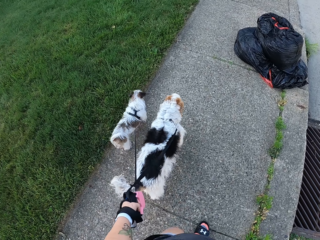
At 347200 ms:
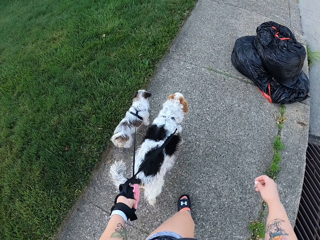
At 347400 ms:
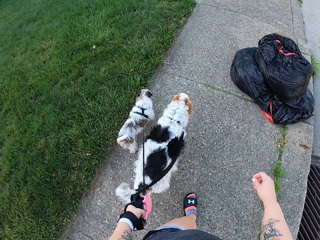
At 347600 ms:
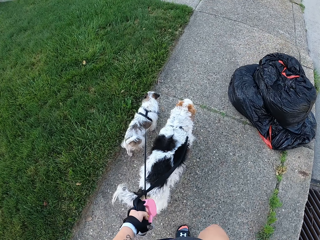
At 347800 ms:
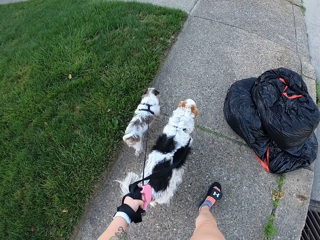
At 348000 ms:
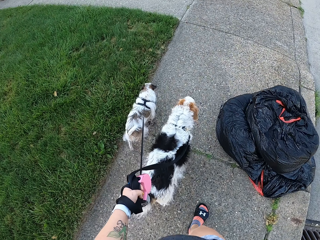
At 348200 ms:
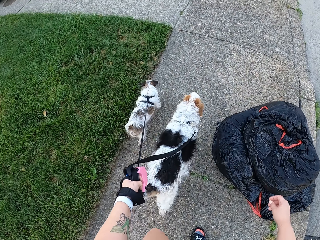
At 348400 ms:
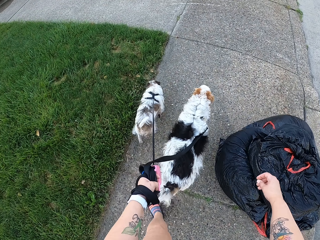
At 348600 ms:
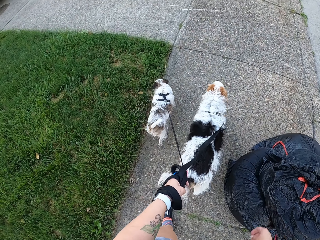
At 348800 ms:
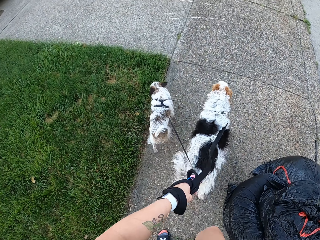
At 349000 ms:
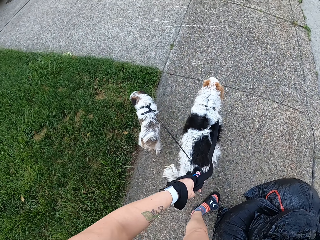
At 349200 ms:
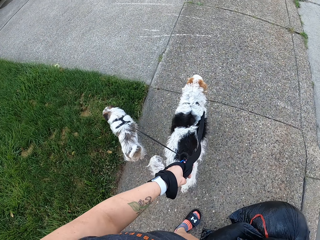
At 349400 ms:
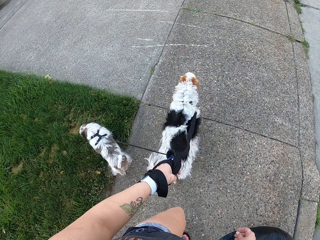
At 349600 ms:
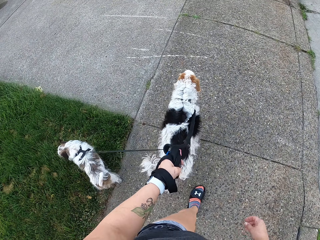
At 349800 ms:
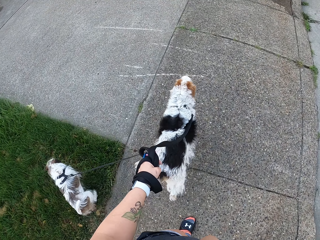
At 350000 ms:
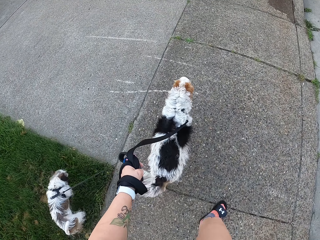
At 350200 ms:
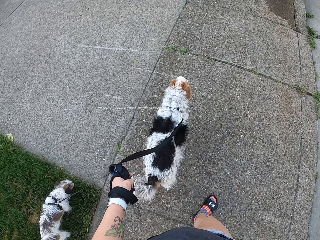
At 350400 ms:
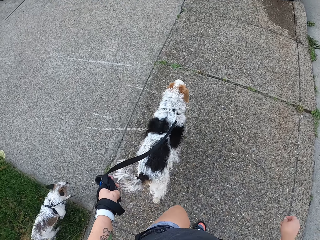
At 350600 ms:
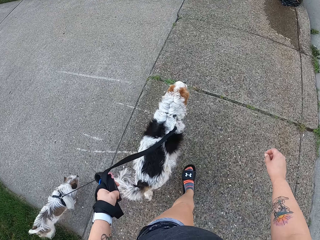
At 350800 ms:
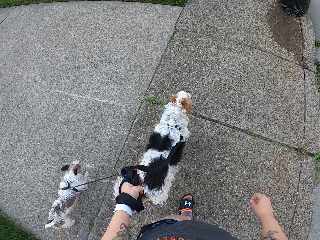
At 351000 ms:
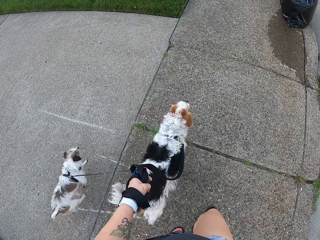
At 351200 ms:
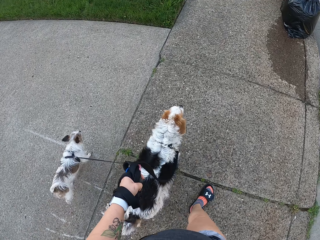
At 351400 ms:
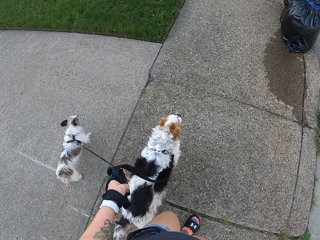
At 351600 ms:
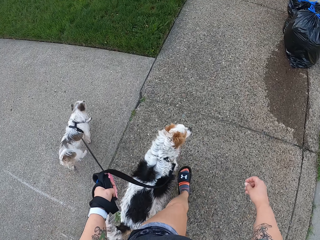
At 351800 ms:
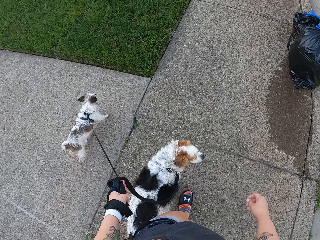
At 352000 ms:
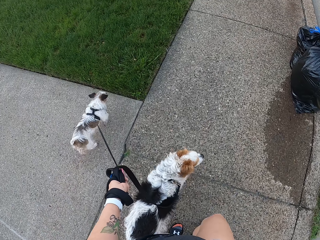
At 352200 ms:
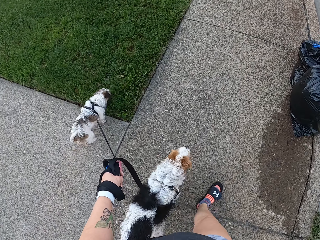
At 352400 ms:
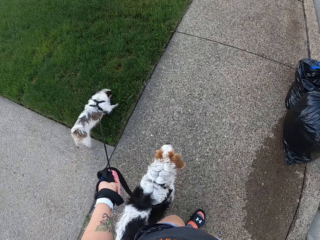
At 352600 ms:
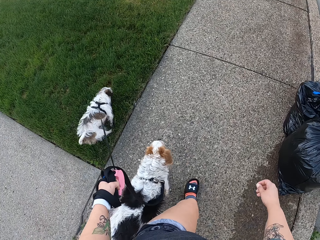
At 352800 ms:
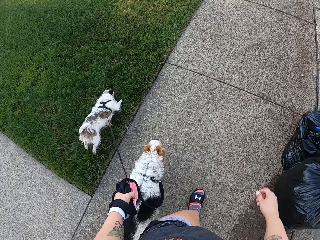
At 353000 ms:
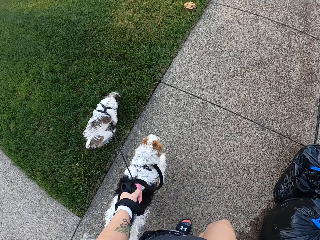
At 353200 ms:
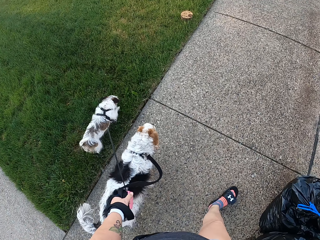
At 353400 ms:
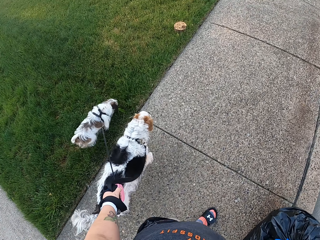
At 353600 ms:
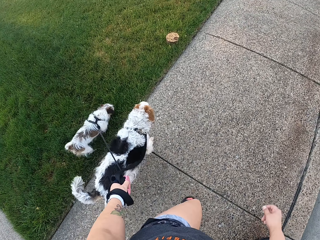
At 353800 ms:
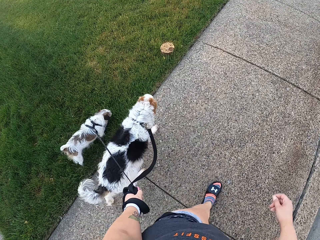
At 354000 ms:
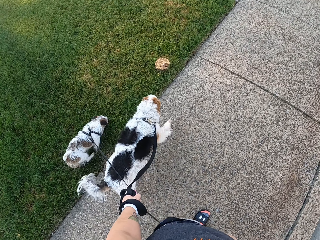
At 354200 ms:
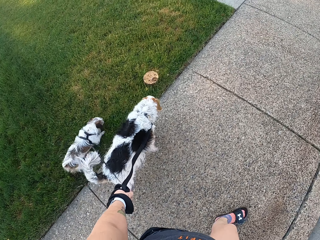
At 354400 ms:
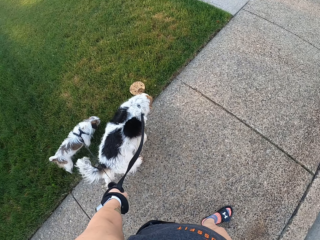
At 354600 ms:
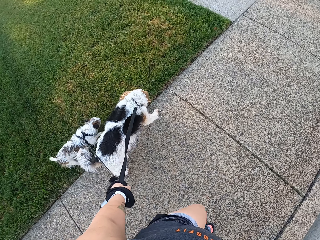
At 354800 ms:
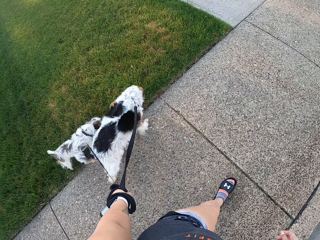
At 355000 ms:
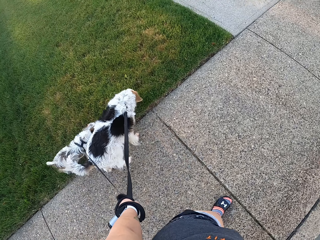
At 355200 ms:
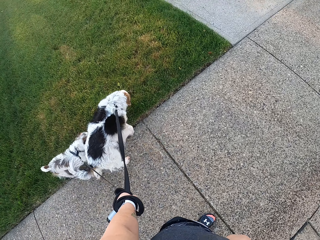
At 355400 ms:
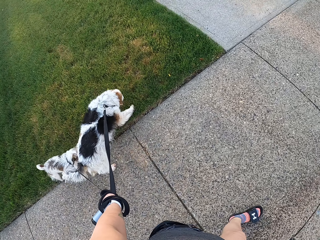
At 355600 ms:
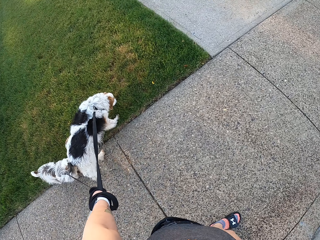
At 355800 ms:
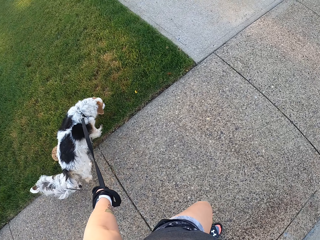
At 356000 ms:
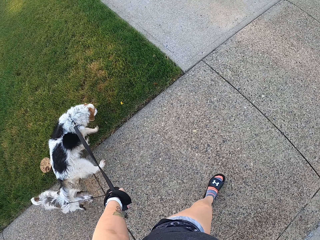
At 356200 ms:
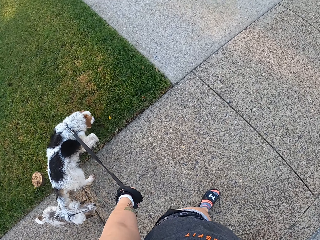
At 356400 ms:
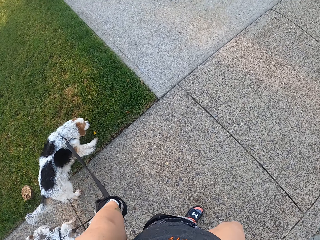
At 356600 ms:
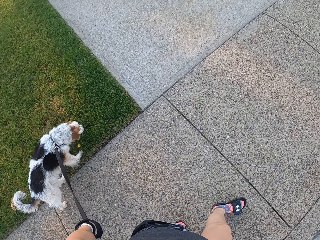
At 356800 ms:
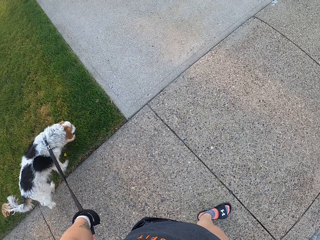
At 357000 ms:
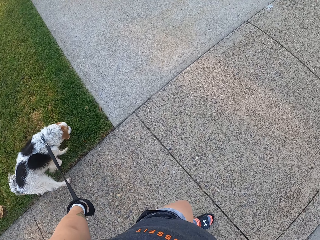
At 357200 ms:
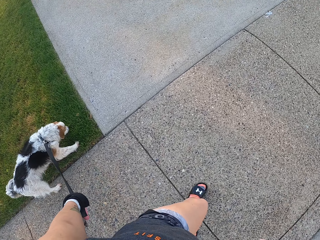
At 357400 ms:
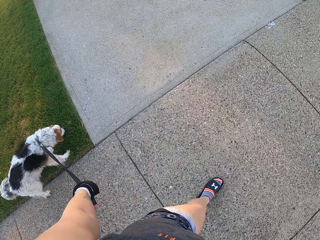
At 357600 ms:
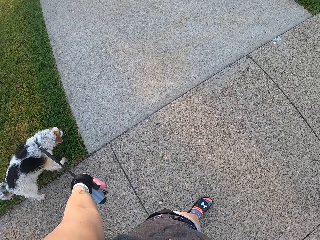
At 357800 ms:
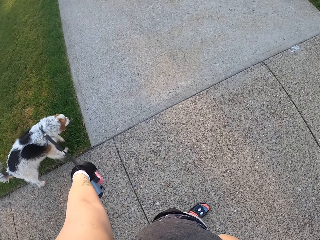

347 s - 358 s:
A dog walks on a lawn. Another dog walks on the lawn.

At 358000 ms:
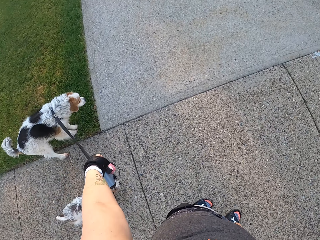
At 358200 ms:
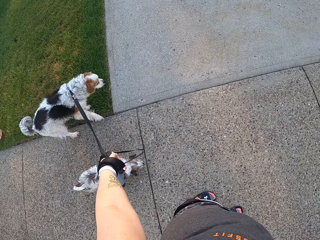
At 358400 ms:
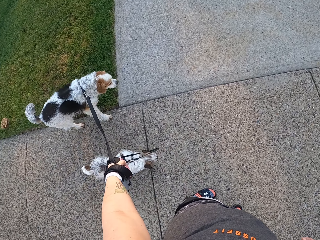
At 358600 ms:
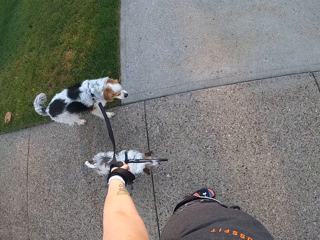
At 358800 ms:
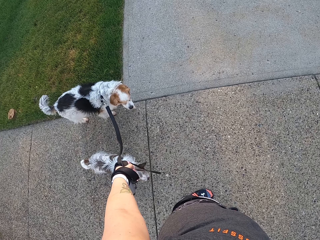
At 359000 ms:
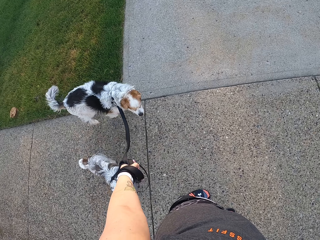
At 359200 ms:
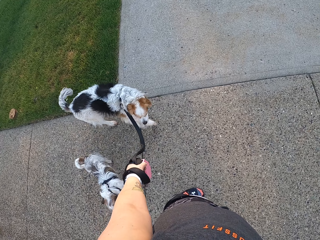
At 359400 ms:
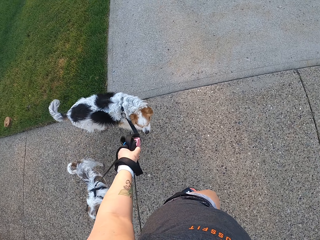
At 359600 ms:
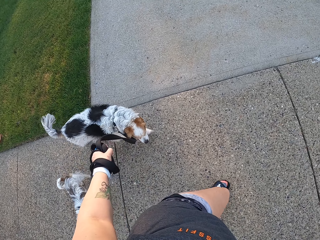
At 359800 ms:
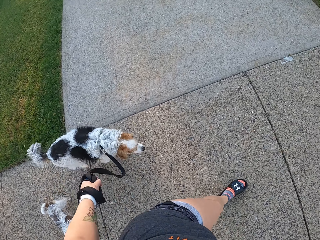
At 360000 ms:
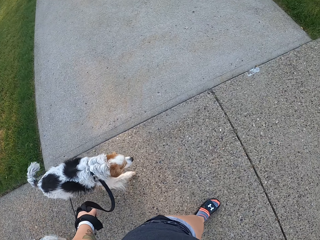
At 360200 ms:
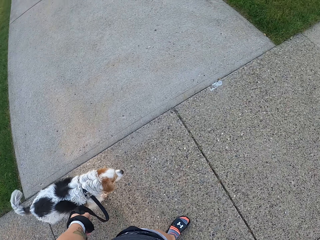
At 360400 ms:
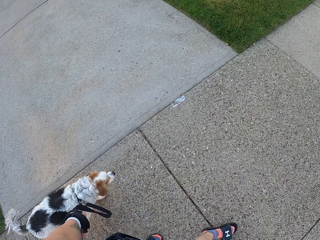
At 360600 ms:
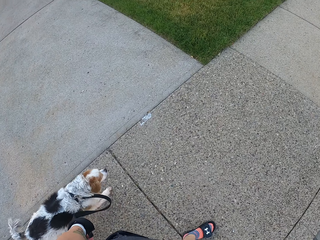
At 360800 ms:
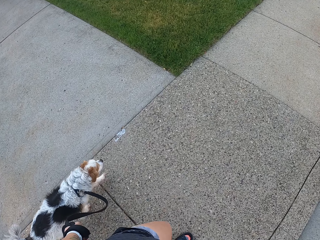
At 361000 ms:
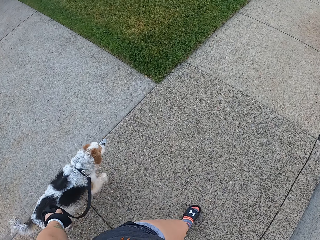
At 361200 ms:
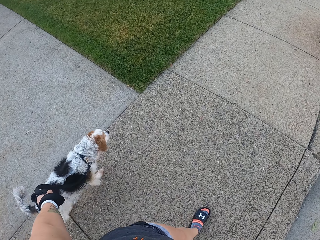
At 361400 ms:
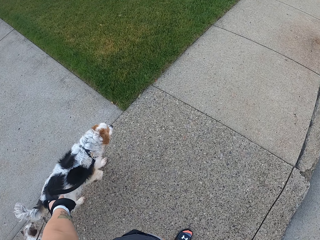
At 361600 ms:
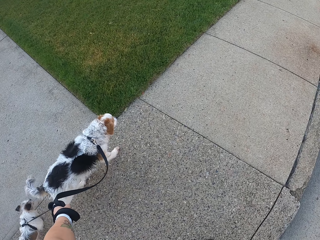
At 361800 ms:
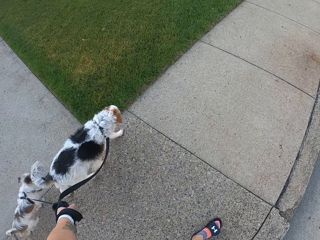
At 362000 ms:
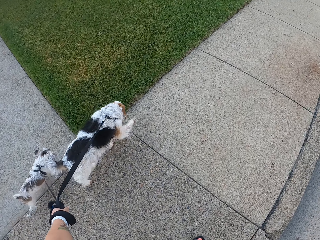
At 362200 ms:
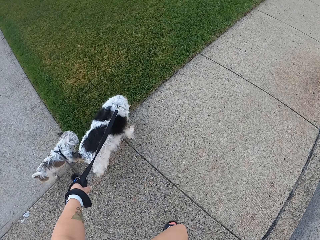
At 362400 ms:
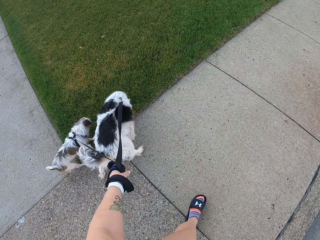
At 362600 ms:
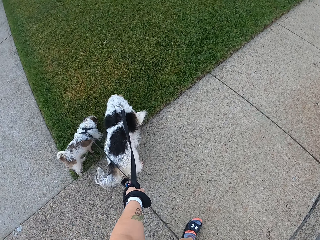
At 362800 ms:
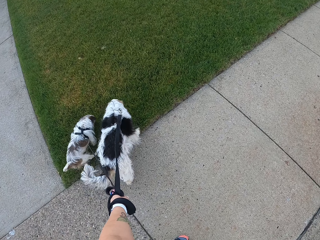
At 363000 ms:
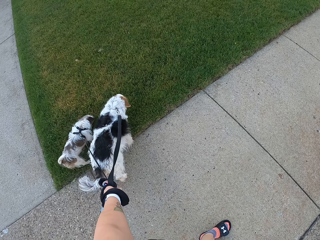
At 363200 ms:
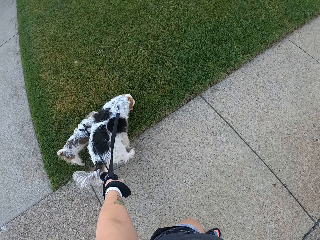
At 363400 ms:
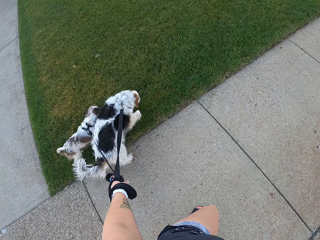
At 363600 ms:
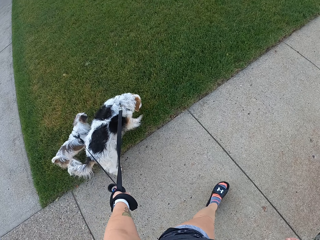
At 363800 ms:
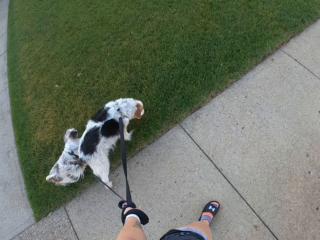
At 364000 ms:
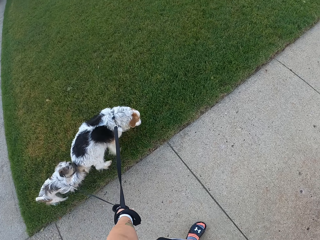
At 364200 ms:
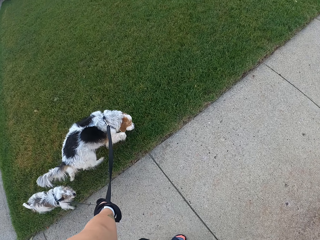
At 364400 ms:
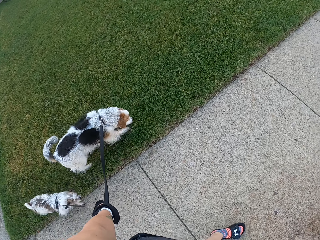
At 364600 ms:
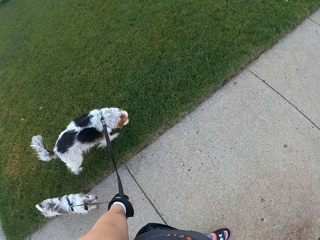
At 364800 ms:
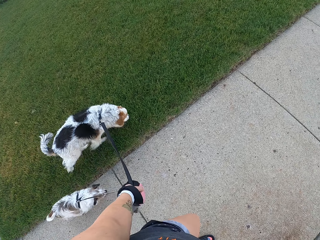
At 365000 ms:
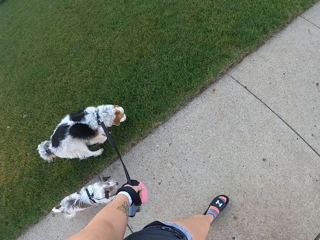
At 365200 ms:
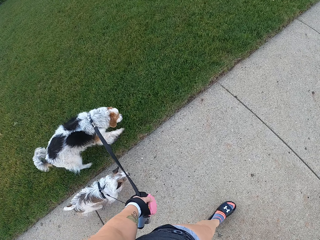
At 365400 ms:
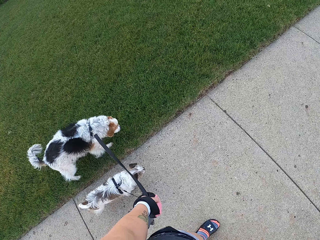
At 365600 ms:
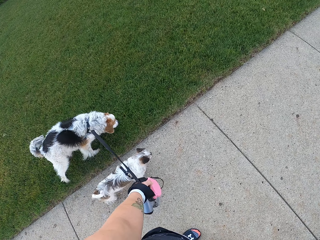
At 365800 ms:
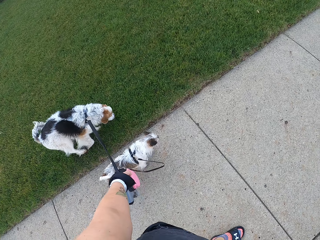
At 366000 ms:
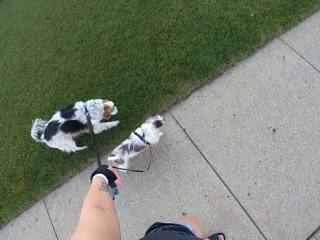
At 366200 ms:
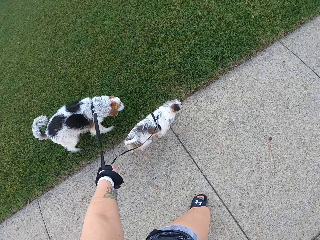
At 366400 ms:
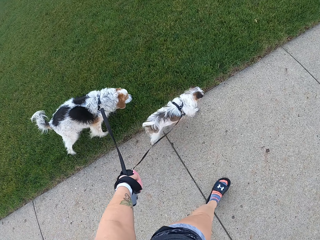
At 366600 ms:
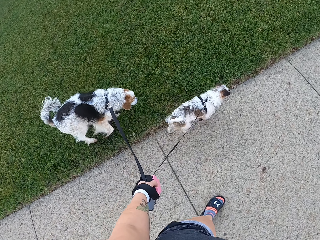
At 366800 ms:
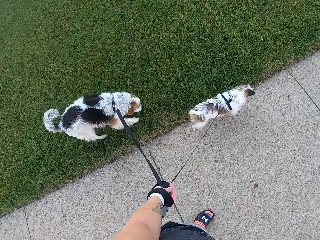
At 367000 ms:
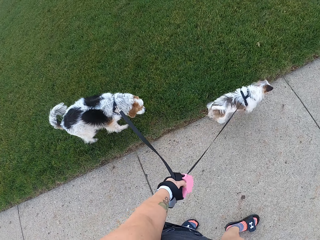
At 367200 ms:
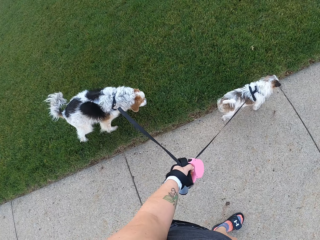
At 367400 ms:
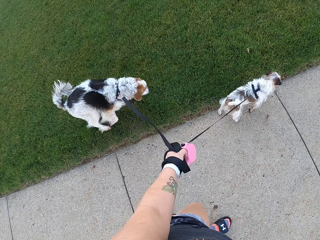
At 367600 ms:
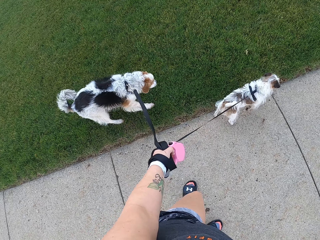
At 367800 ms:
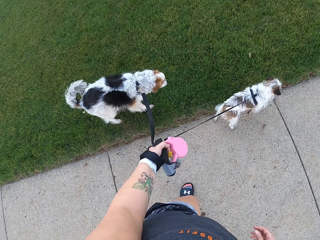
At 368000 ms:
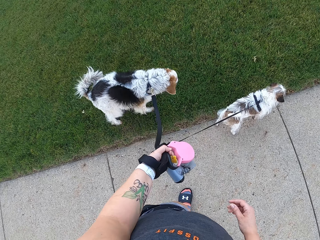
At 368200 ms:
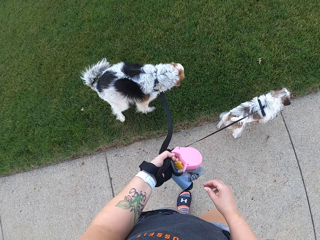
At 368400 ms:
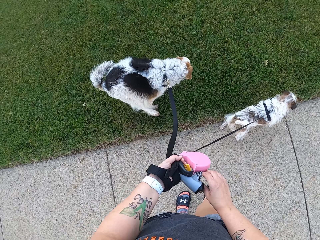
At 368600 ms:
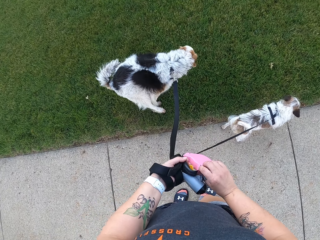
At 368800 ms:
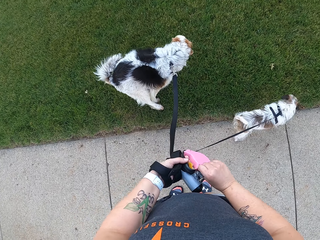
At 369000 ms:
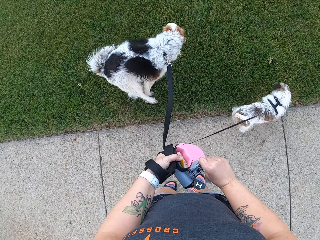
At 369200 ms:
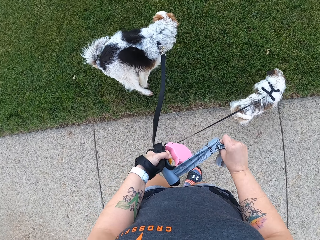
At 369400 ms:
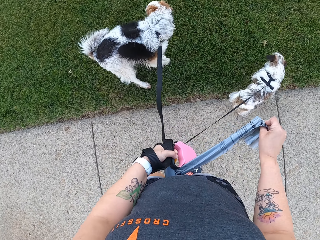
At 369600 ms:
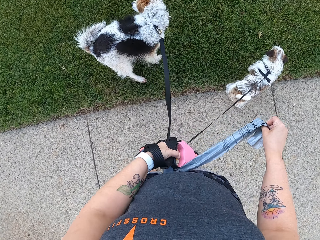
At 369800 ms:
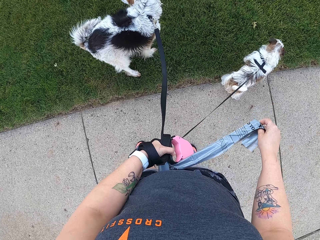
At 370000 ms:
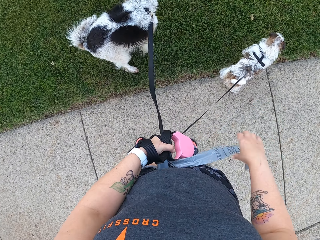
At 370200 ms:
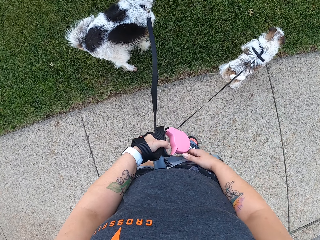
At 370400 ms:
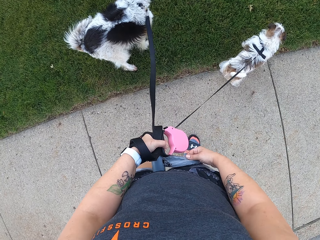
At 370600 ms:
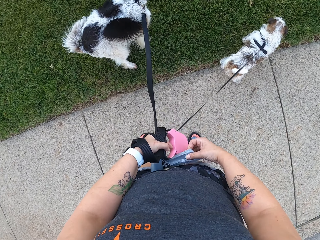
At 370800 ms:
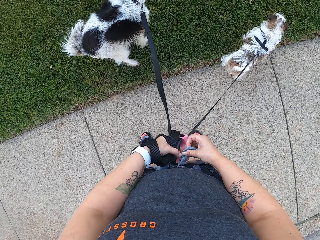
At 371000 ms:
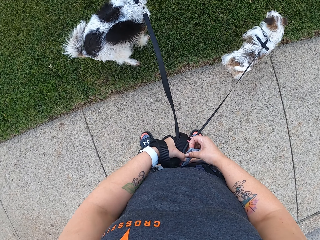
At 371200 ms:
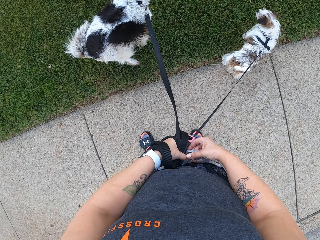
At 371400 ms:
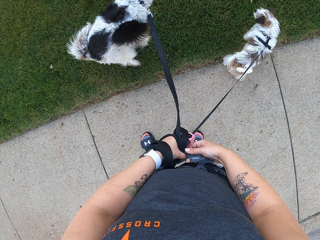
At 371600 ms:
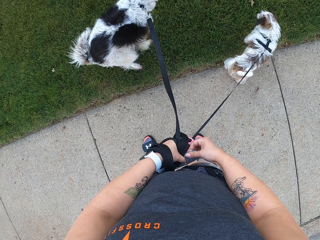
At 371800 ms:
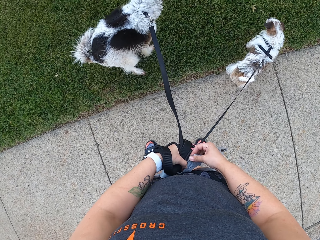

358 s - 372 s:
The camera wearer stands on the road. They walk the two dogs on the tarred road with the leash. A dog walks on a lawn. Another dog walks on the lawn. The camera wearer stands on the road. The first dog poos on the lawn. The camera wearer tears a nylon from its strip with both hands. They pull the polythene bag.
